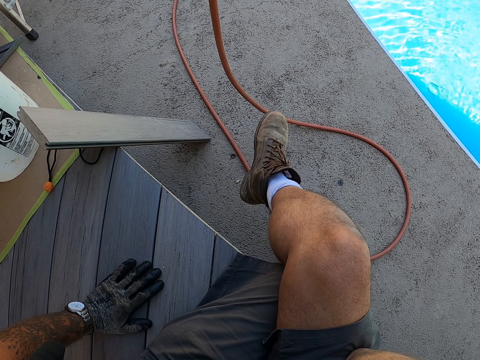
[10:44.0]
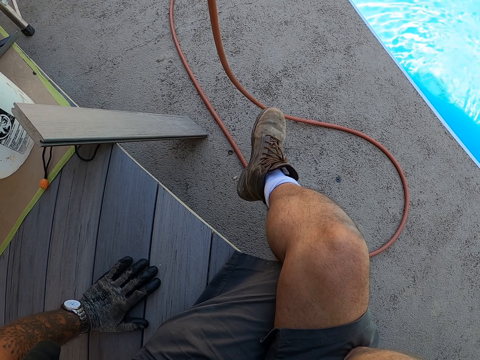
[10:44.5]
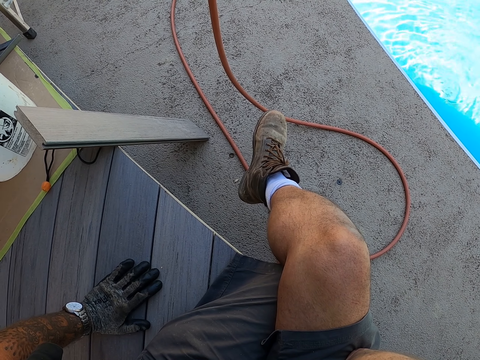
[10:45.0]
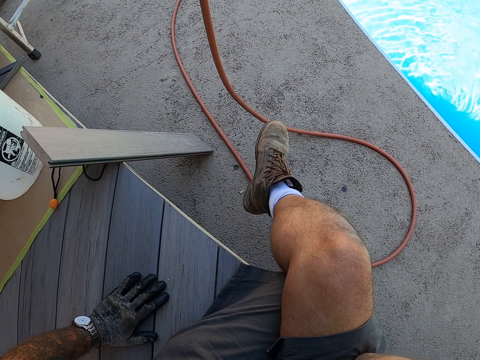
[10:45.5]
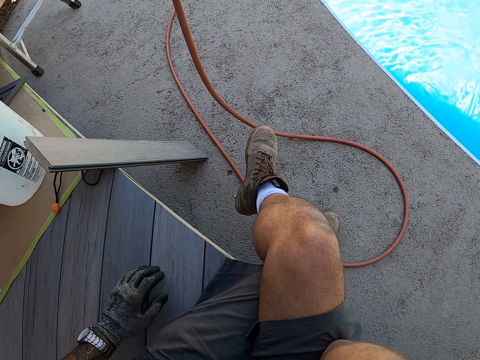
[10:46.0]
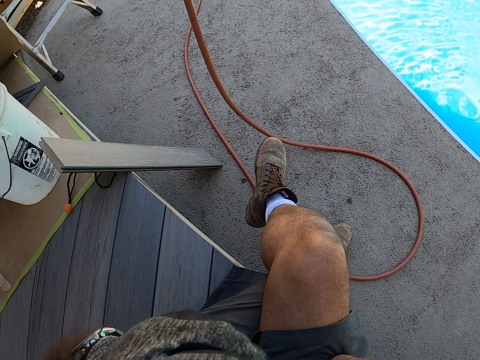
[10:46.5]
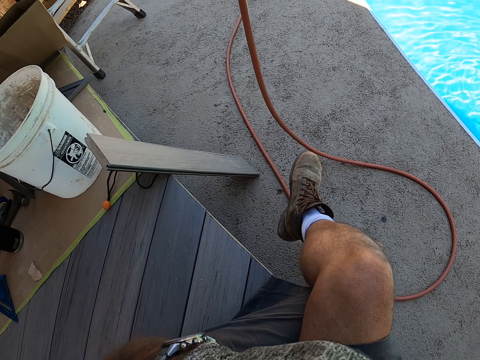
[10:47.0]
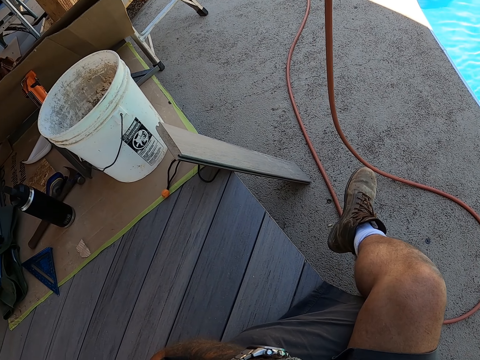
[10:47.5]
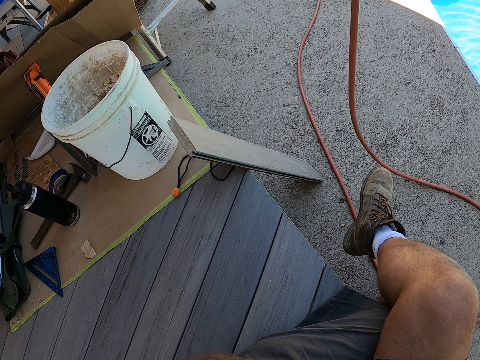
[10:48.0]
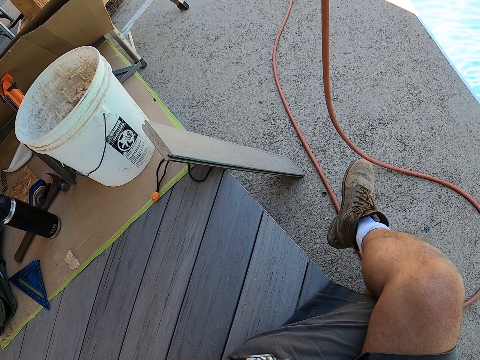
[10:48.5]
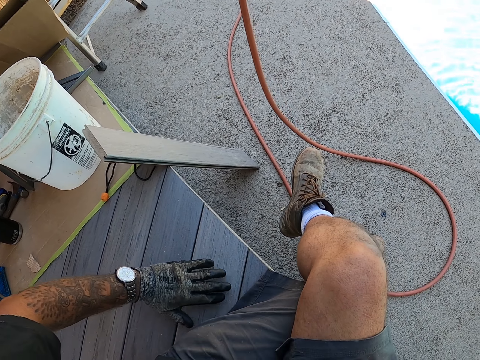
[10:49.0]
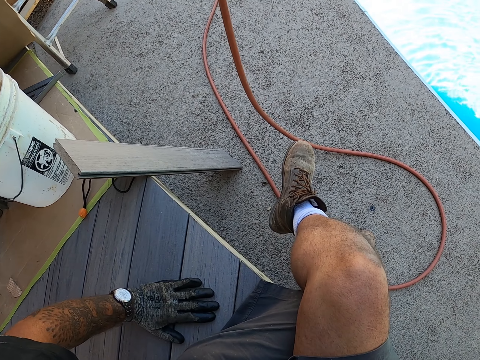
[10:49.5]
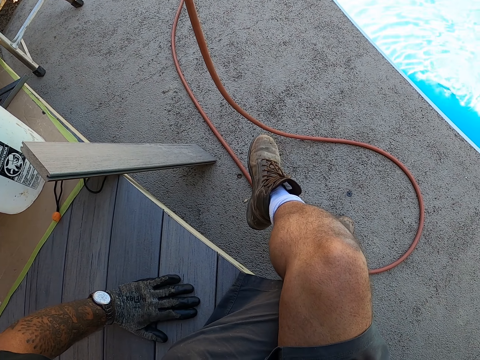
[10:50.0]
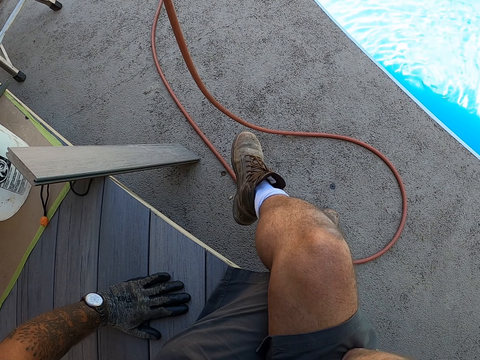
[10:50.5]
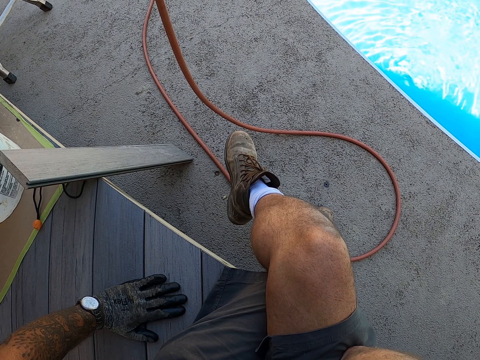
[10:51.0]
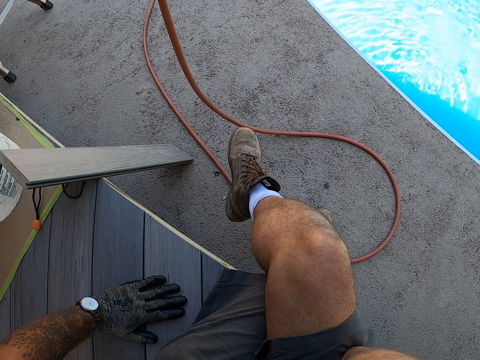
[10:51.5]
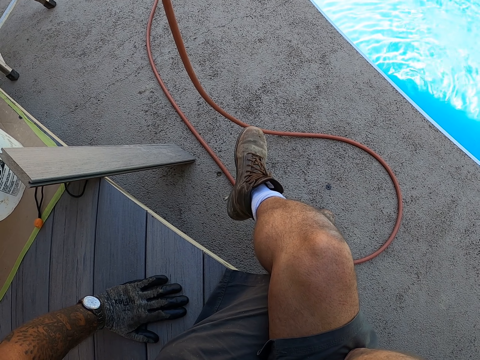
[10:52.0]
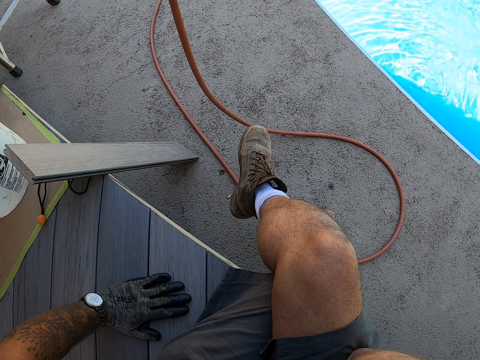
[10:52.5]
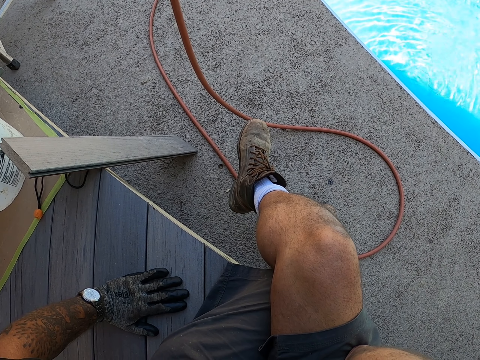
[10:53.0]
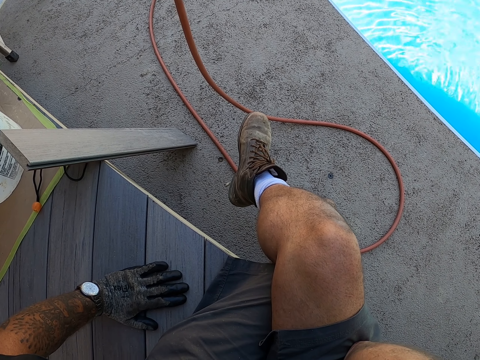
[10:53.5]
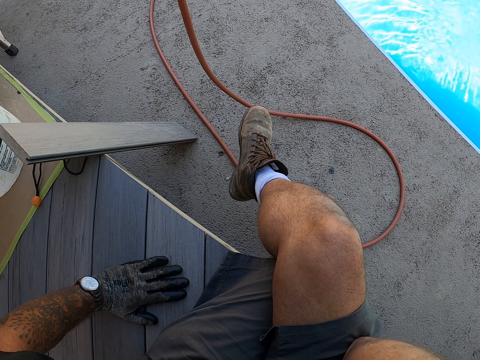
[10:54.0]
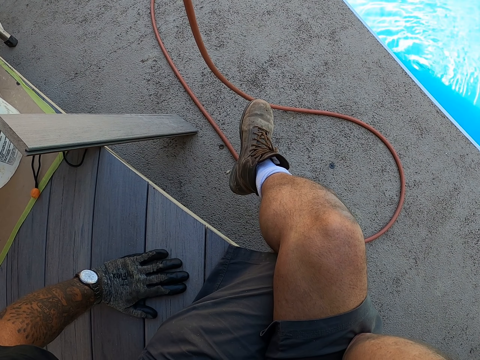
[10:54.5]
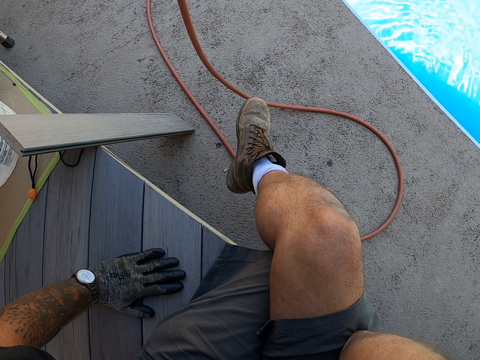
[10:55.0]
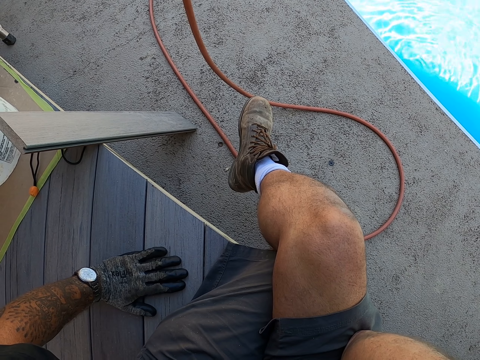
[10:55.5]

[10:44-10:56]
The camera wearer touches his face. He rests his hand on the floor.

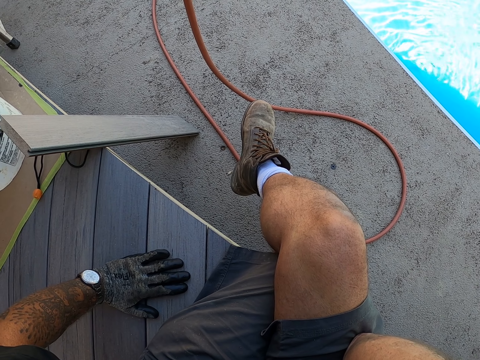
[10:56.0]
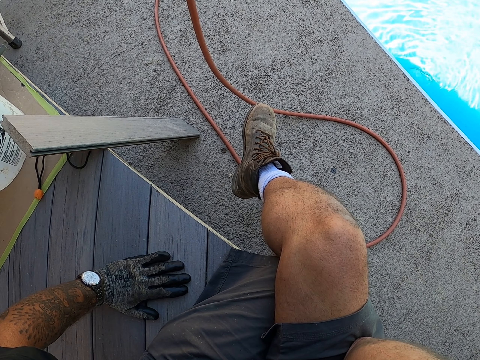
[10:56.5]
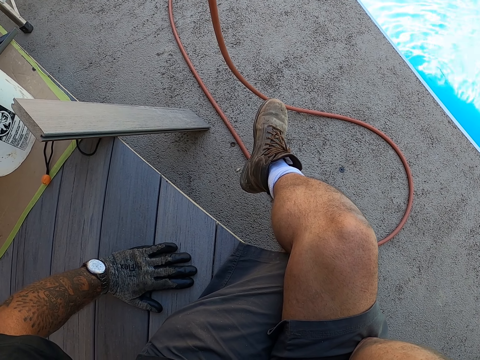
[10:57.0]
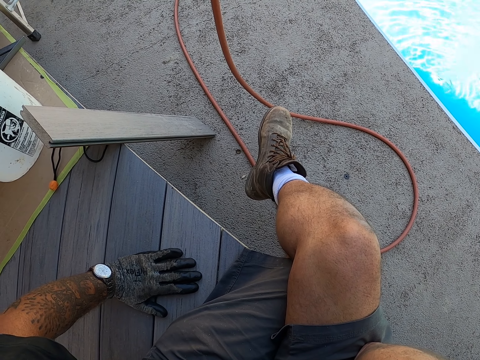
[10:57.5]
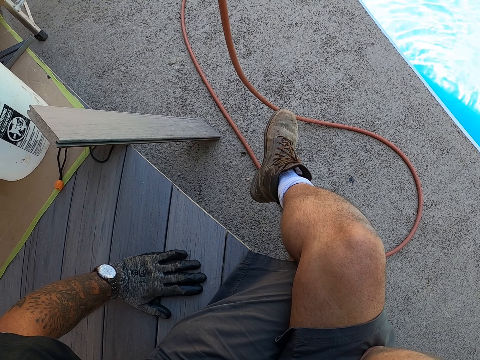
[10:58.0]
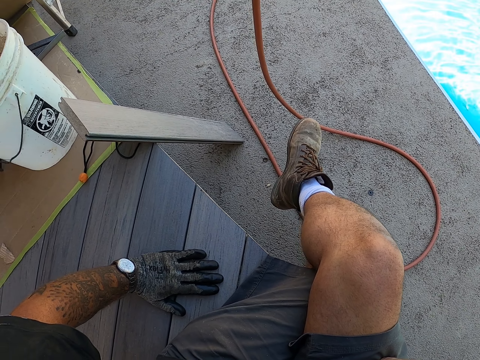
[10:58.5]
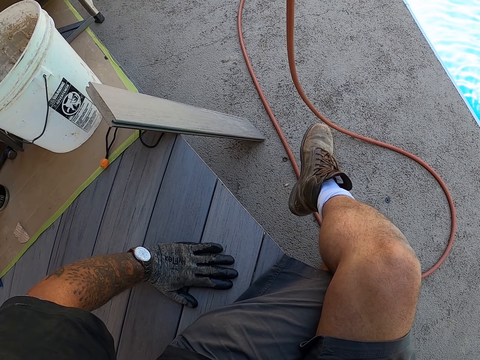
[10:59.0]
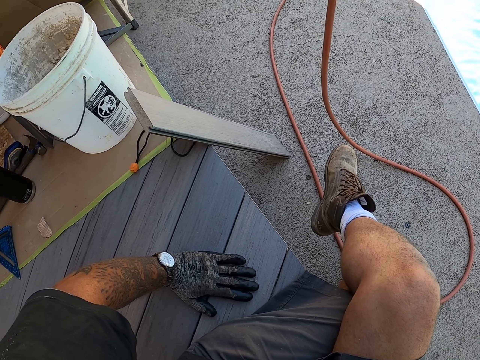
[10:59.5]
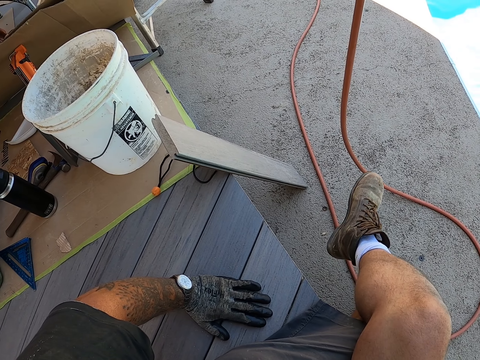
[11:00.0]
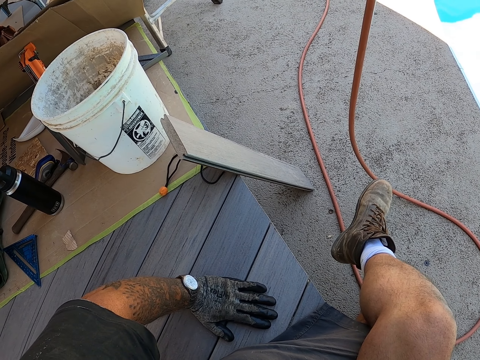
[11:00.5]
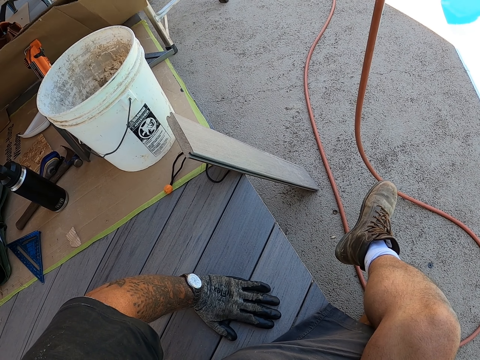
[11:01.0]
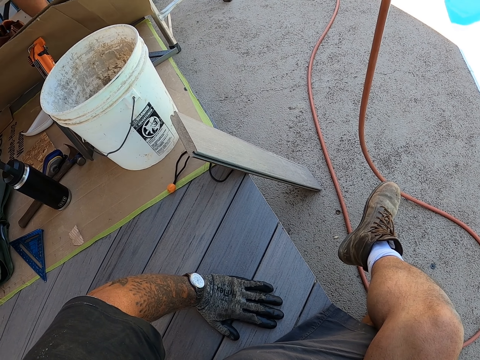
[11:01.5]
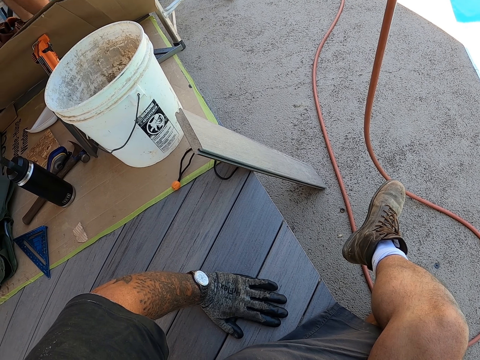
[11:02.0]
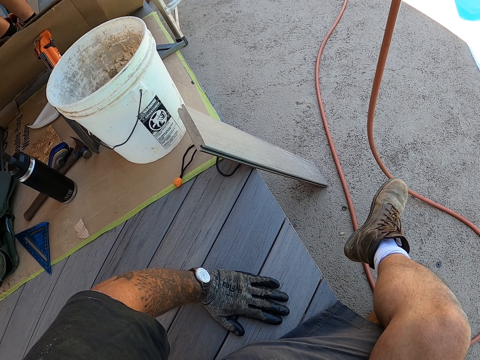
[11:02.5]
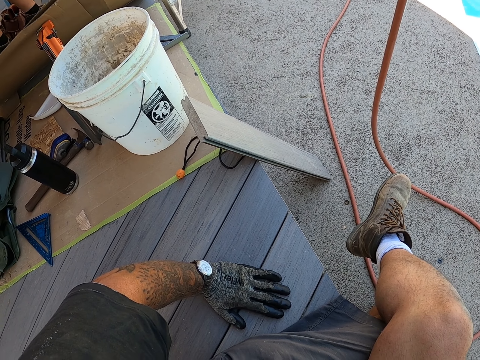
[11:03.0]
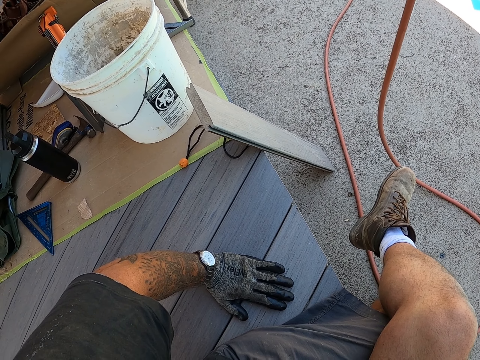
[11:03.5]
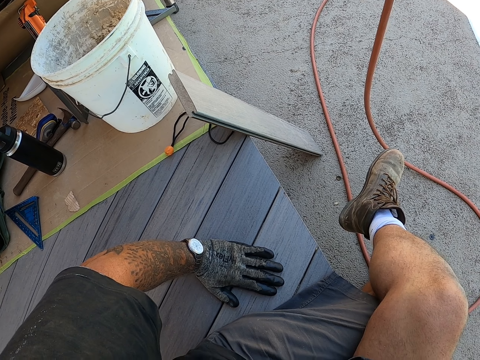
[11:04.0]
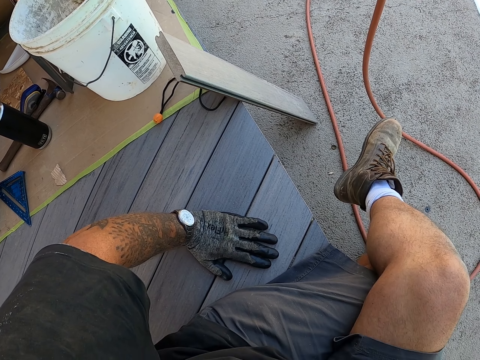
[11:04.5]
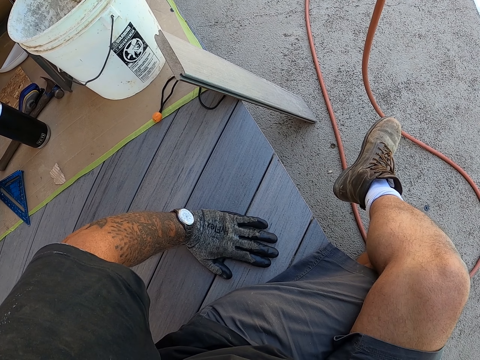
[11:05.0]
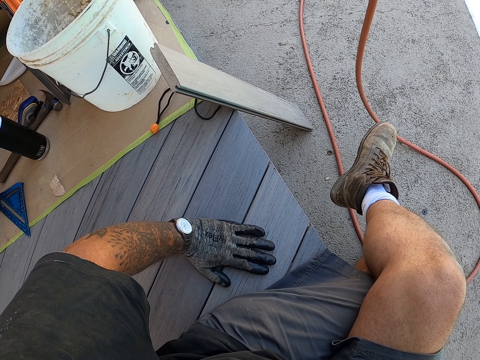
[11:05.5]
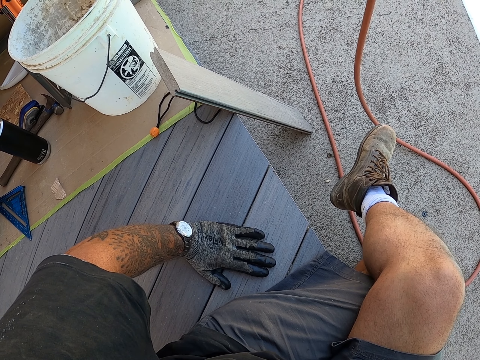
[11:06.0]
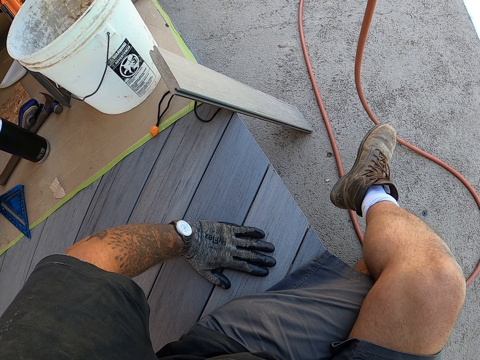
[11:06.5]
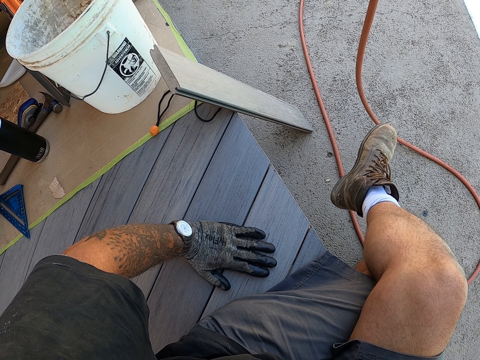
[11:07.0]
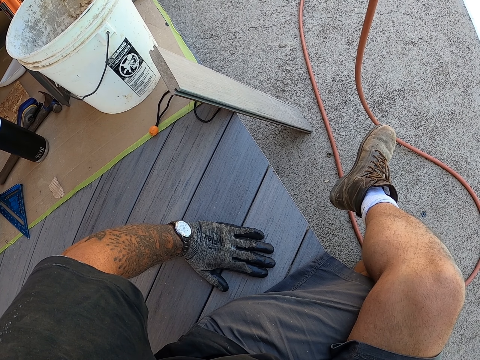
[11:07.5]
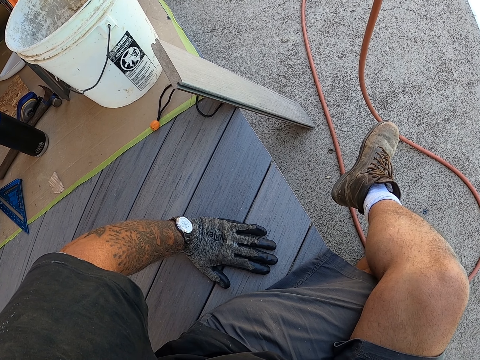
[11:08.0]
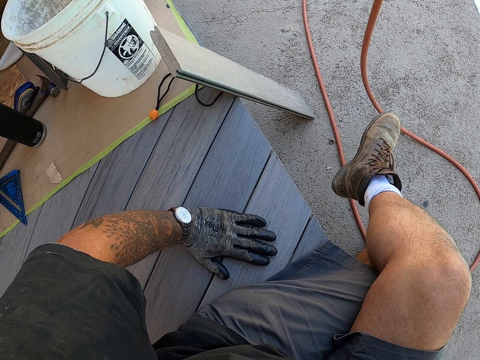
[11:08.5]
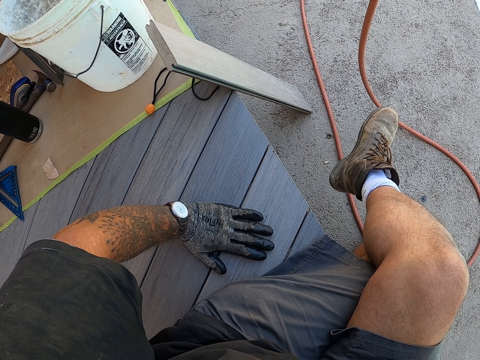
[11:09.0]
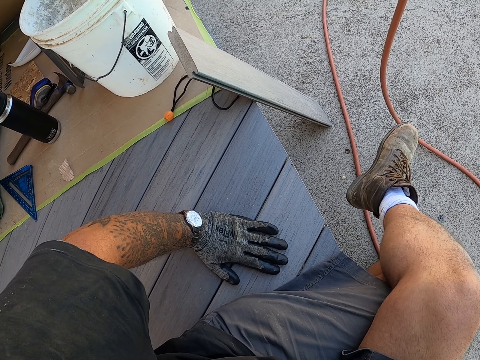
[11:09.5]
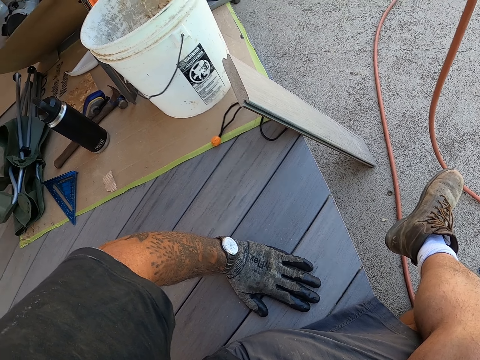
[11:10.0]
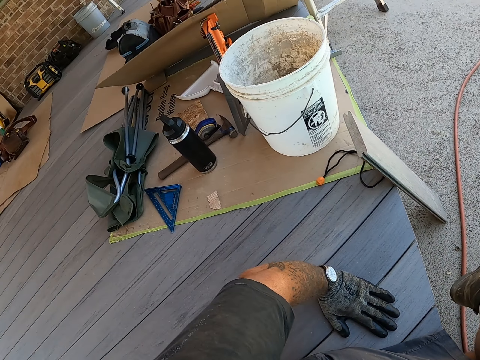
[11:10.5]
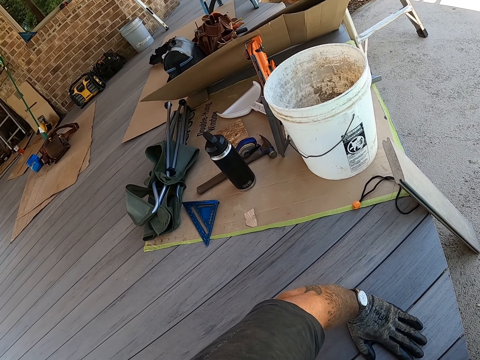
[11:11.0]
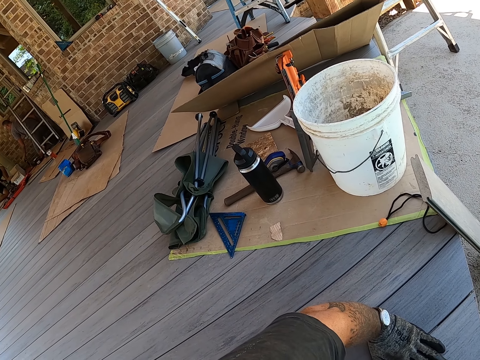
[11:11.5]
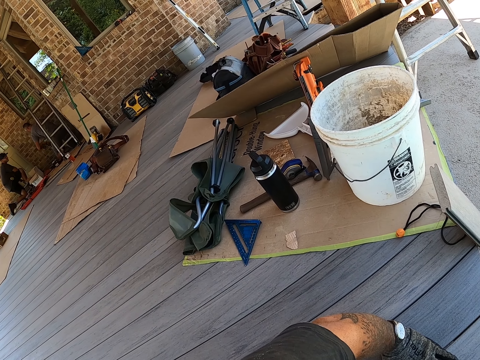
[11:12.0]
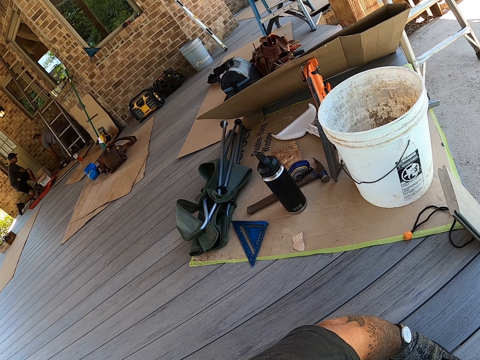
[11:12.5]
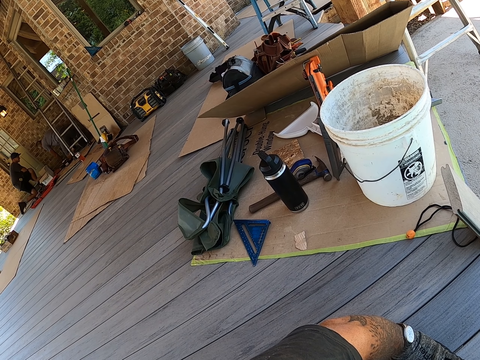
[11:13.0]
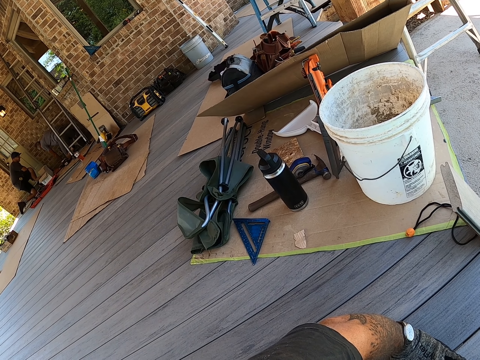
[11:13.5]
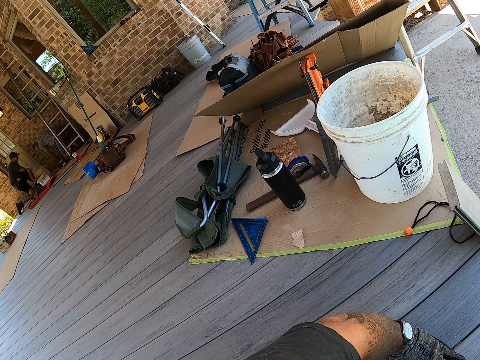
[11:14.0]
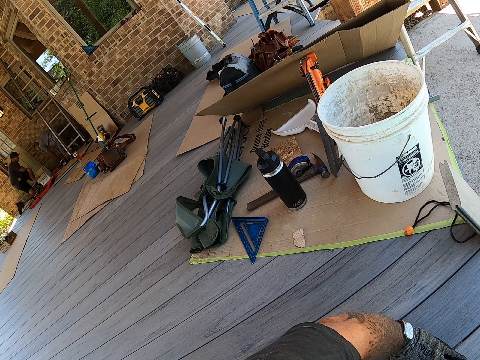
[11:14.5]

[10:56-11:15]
The camera wearer moves his foot. He looks at a person and another person.
